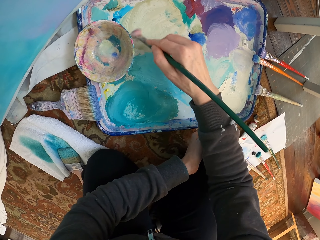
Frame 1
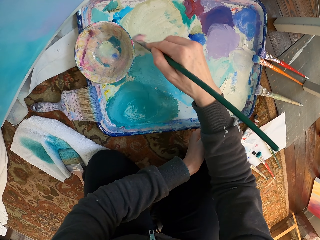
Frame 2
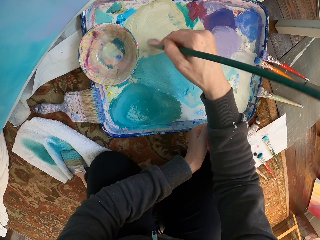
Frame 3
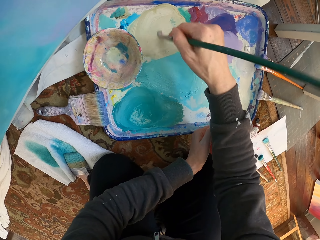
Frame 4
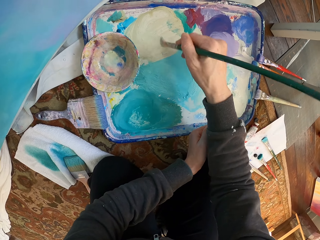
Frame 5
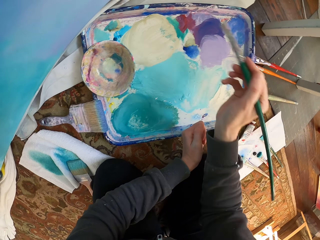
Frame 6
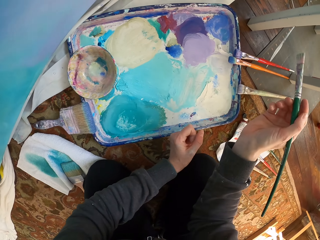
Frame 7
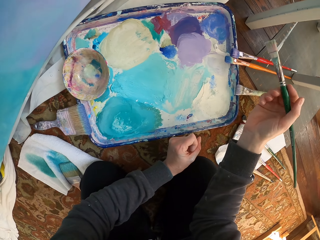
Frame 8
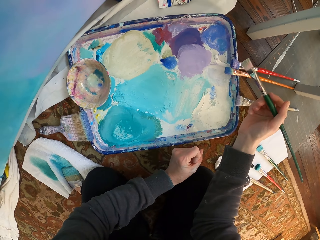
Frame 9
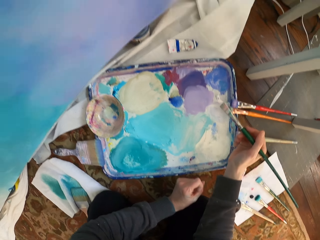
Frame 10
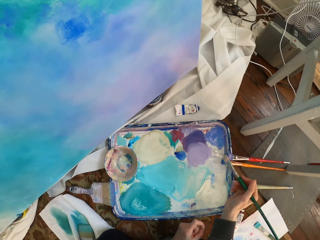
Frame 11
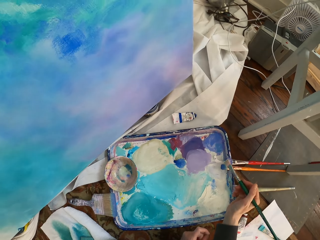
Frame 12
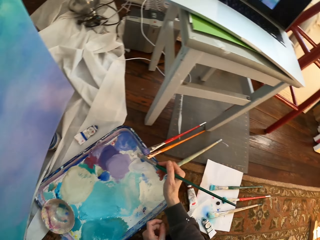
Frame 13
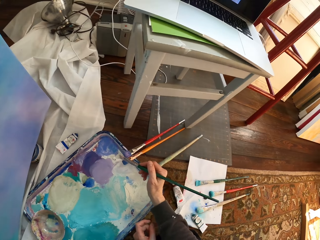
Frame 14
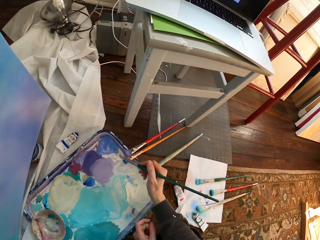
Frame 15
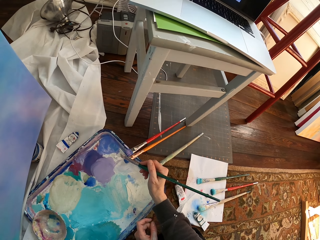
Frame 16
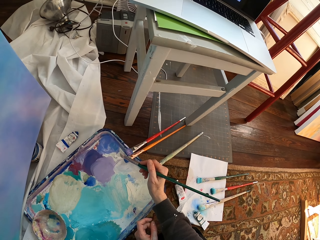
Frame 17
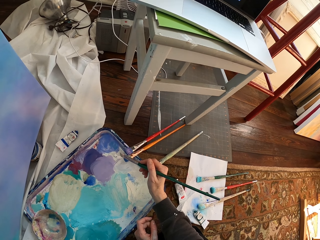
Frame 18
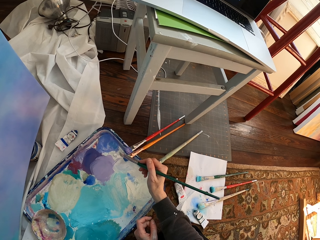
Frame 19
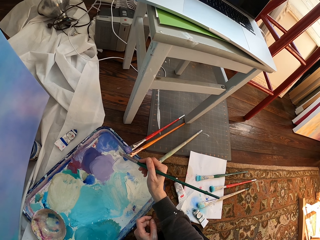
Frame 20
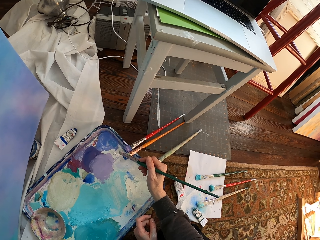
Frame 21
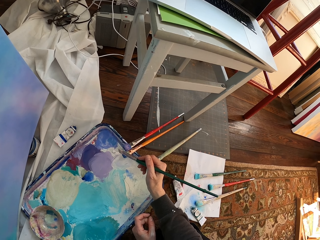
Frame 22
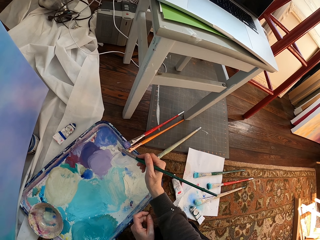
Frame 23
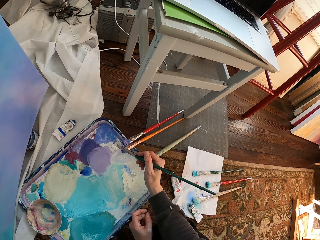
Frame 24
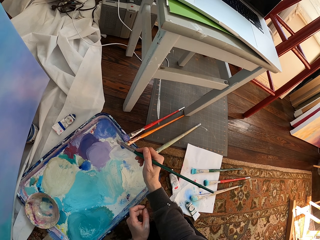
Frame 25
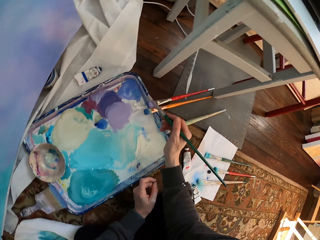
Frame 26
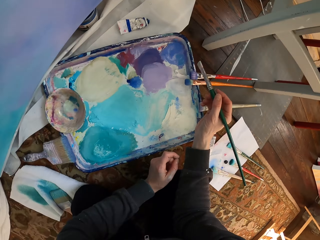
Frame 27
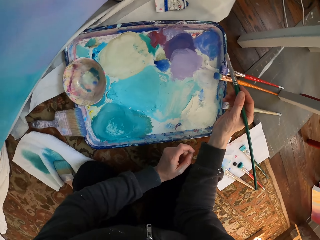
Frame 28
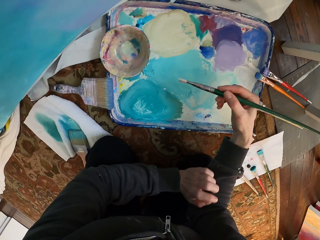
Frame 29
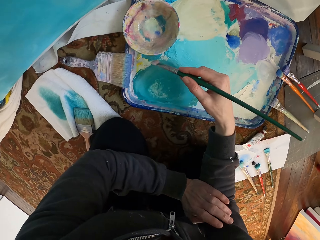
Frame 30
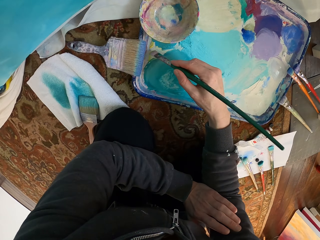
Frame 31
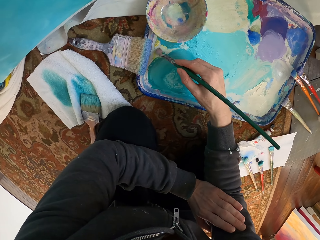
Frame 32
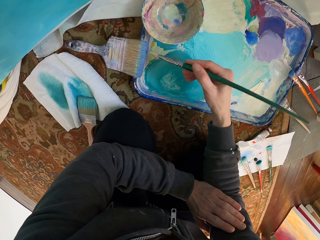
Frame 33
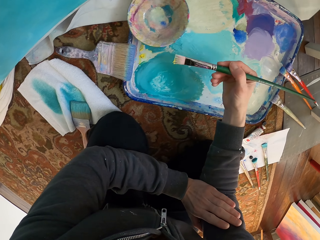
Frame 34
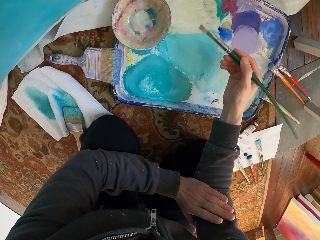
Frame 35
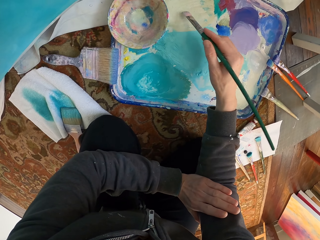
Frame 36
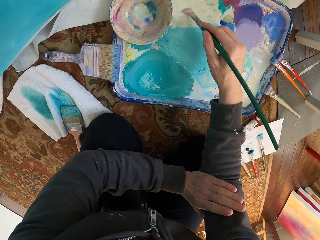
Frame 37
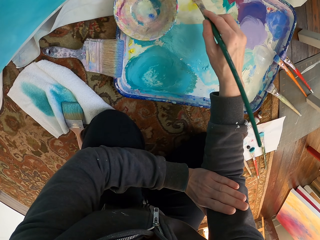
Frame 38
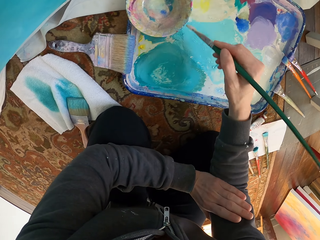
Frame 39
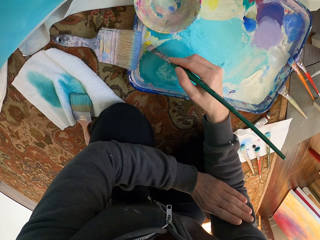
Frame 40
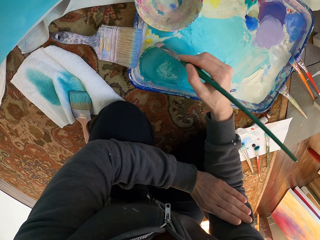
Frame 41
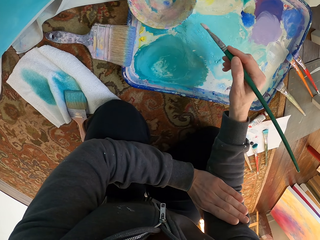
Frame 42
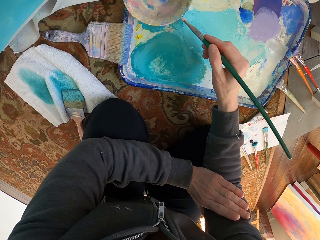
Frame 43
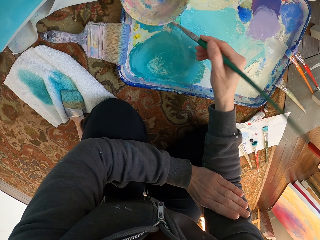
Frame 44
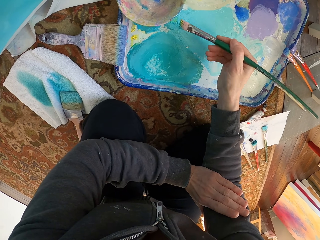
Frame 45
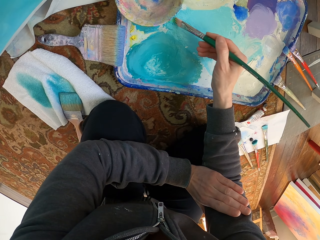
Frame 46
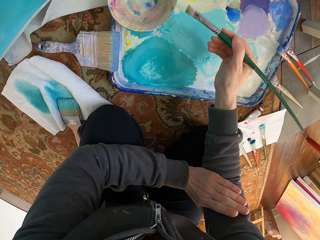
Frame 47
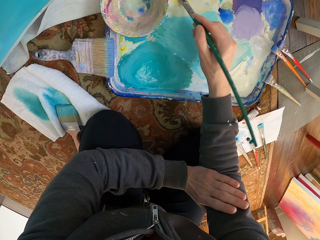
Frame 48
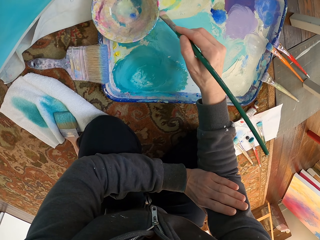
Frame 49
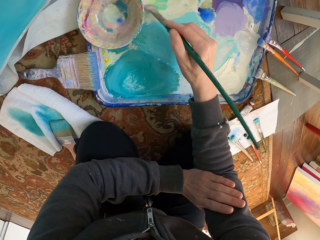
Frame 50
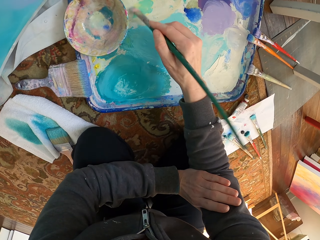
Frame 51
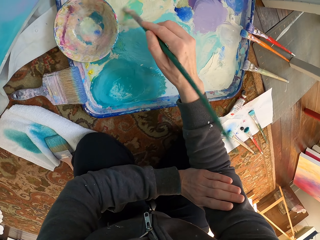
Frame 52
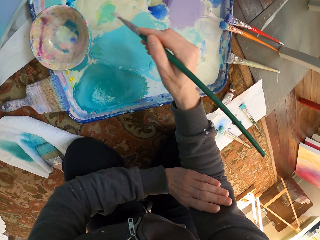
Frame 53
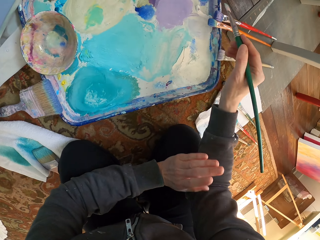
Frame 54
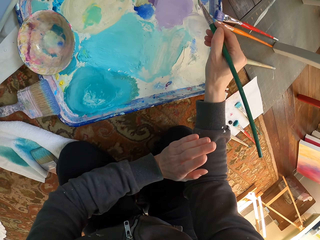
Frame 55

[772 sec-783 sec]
The camera wearer mixes the paint. They brush the paint.

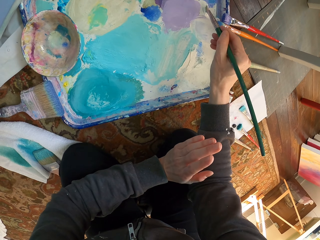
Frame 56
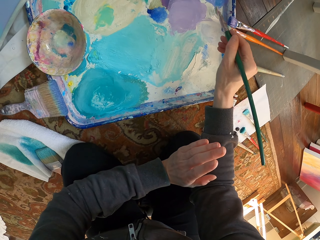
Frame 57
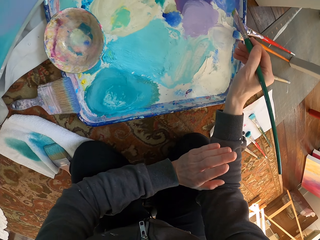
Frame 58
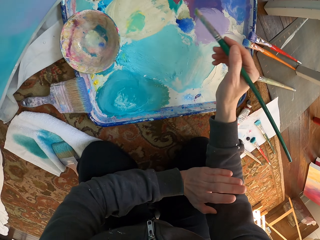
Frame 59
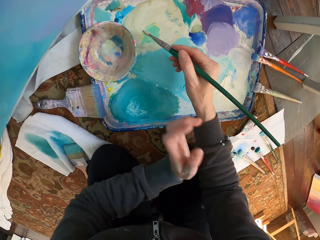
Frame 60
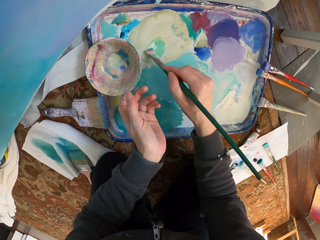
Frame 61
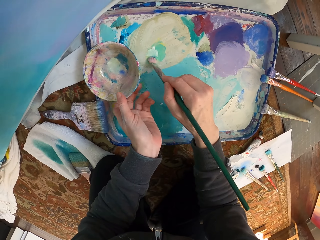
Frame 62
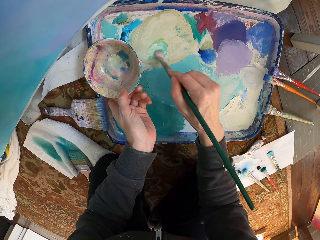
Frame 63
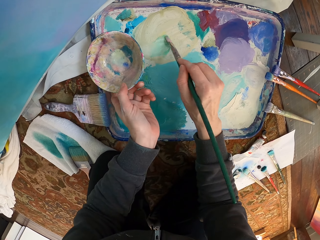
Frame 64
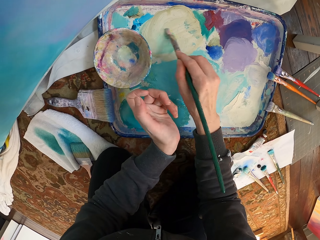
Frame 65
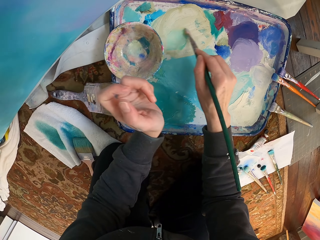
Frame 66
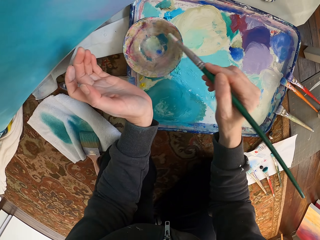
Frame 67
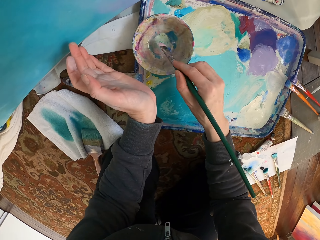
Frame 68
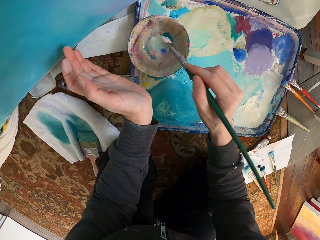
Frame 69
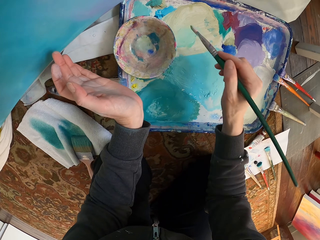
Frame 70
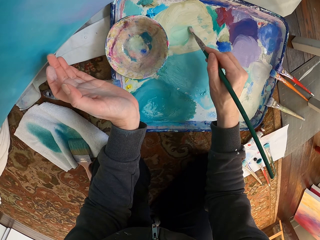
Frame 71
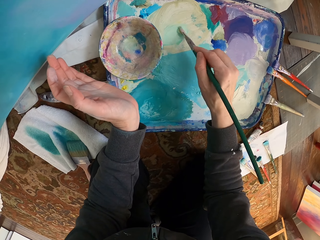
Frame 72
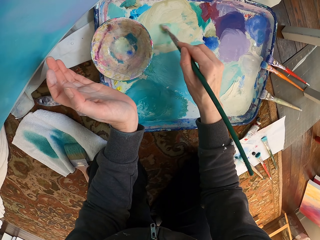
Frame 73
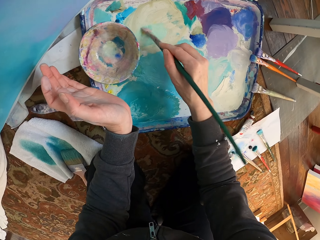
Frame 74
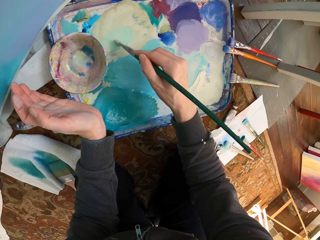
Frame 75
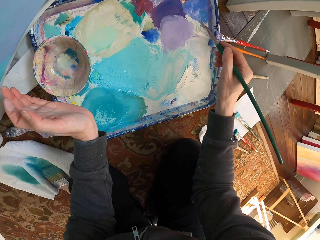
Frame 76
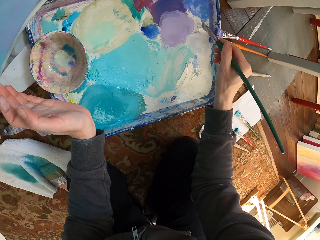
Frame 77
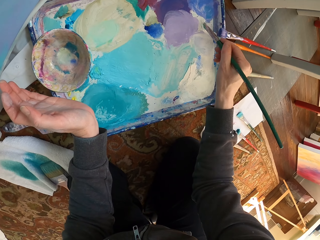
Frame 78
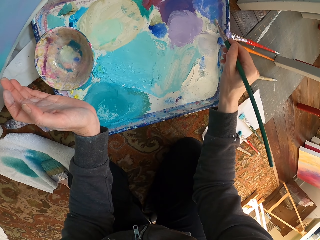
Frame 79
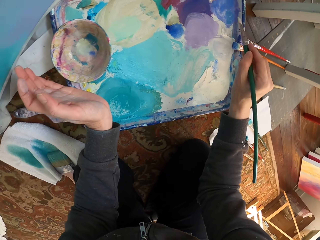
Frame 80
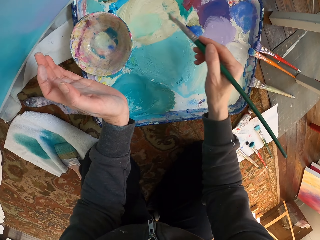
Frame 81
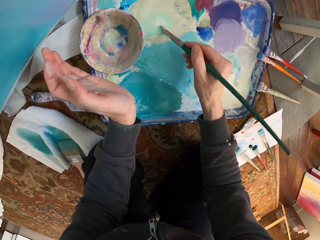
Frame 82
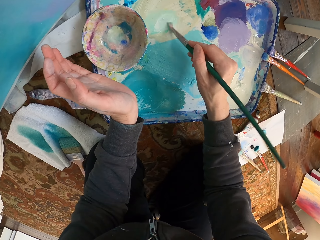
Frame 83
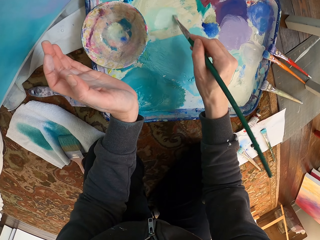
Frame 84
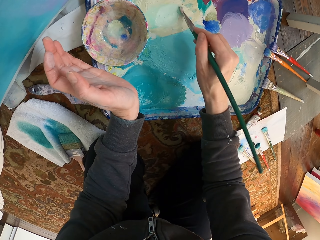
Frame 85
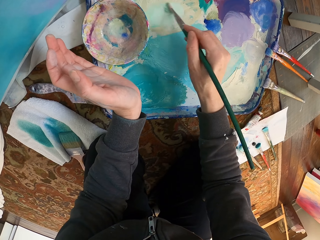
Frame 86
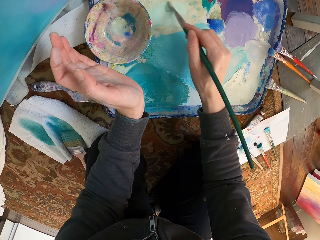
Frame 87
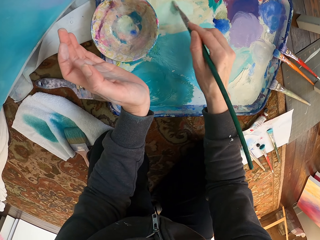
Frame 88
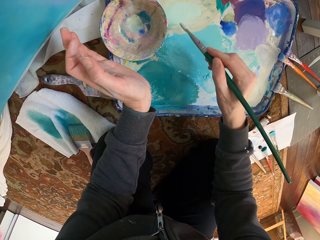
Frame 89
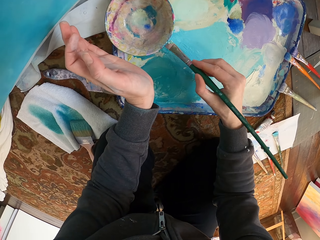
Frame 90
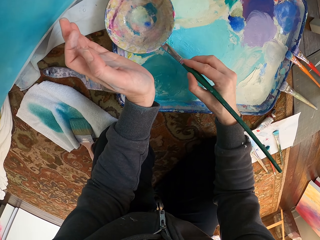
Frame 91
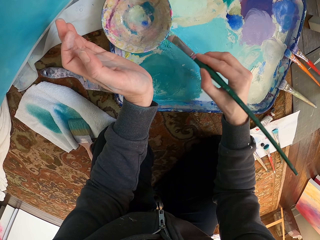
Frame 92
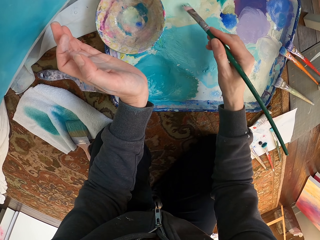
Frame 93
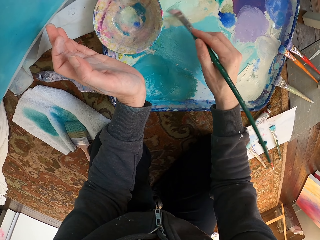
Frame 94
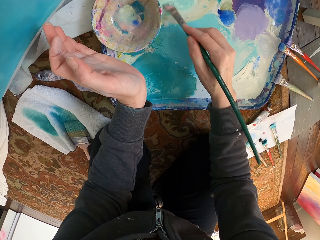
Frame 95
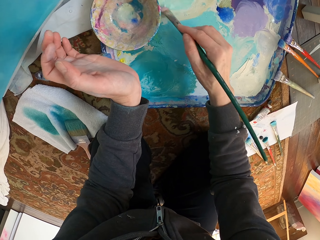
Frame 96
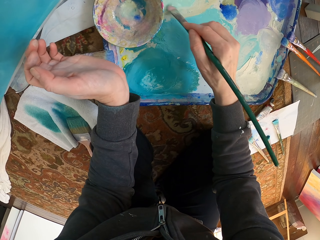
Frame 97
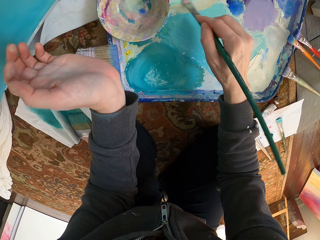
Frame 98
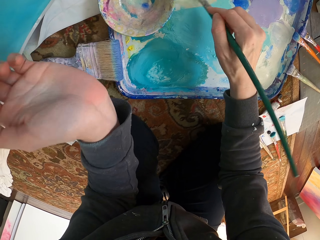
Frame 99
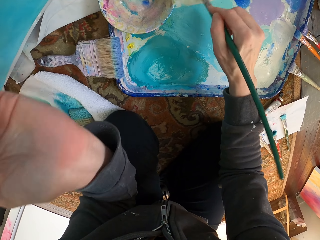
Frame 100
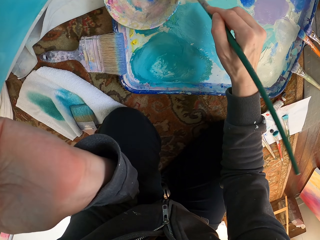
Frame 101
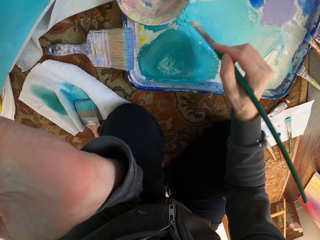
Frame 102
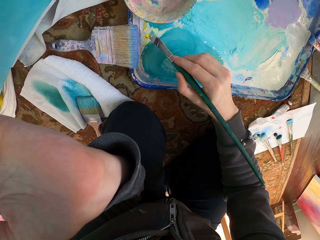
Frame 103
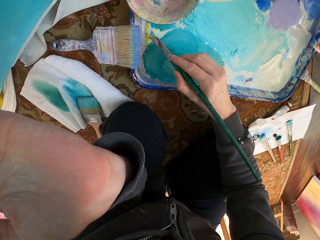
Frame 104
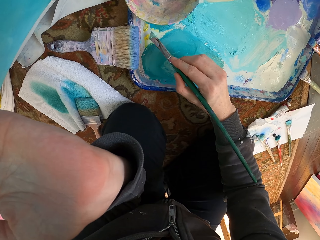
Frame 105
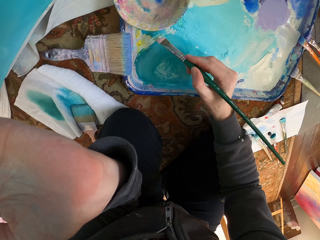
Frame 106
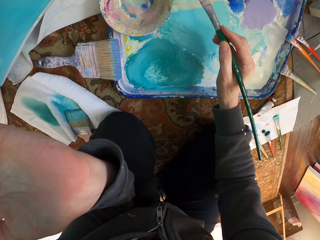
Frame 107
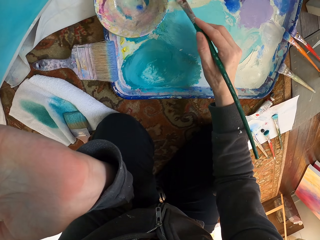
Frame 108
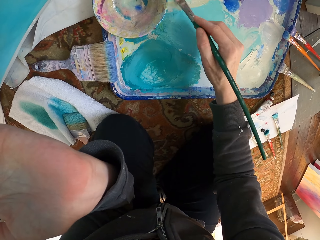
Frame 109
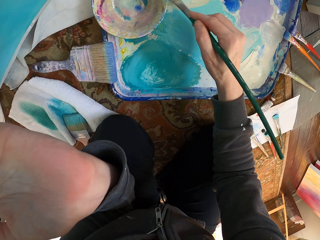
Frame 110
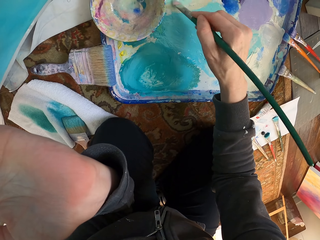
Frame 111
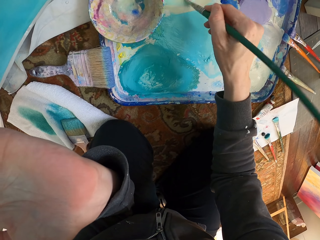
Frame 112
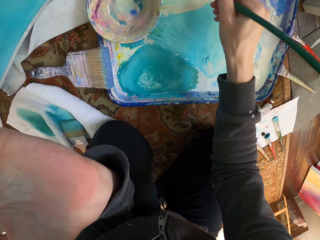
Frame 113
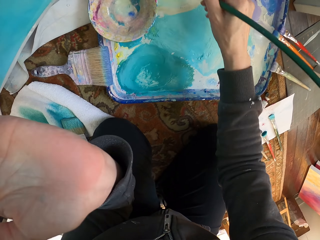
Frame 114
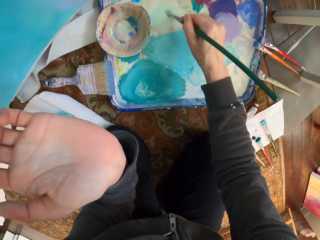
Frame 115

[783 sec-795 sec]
The camera wearer dips the paint brush into the paint dish. They mix the paint.
